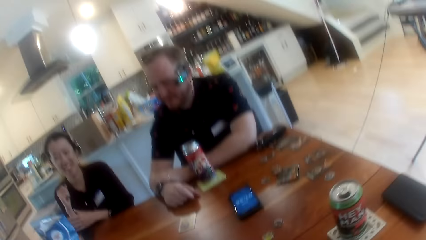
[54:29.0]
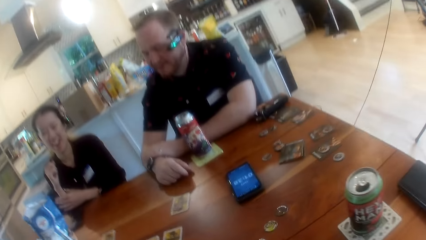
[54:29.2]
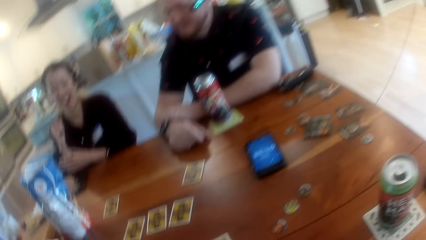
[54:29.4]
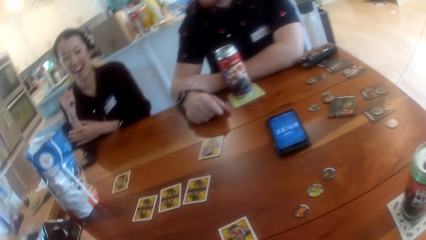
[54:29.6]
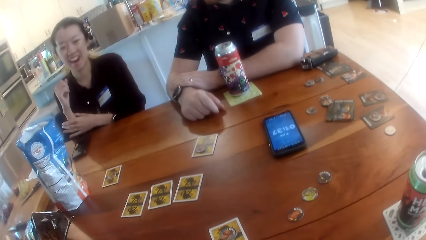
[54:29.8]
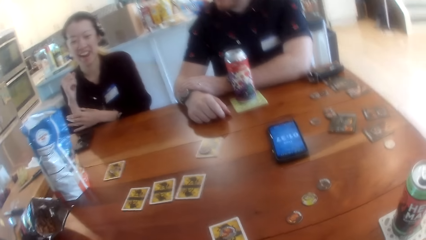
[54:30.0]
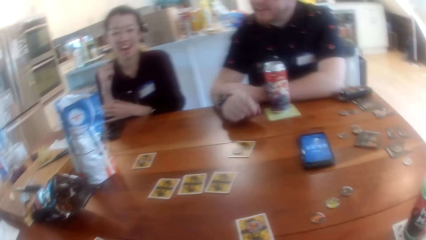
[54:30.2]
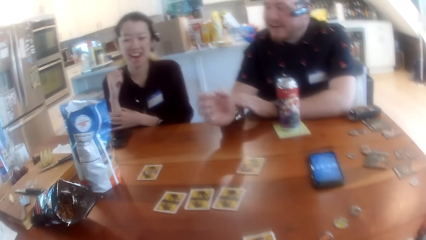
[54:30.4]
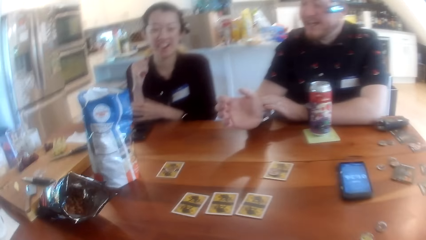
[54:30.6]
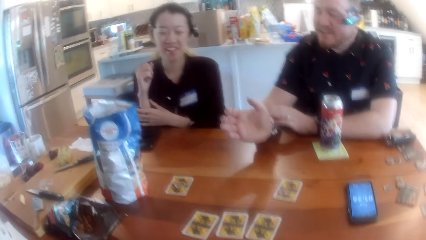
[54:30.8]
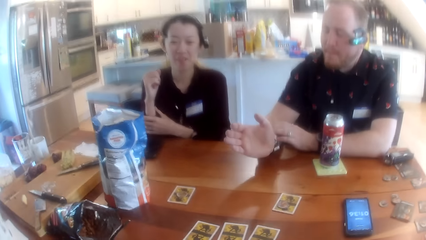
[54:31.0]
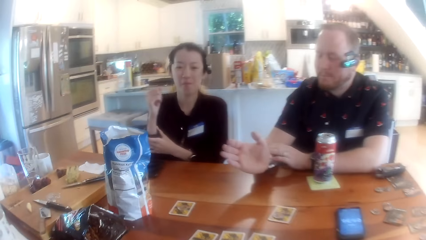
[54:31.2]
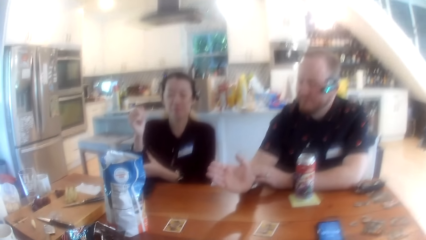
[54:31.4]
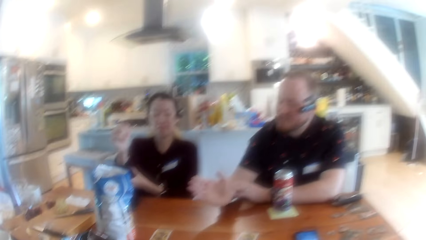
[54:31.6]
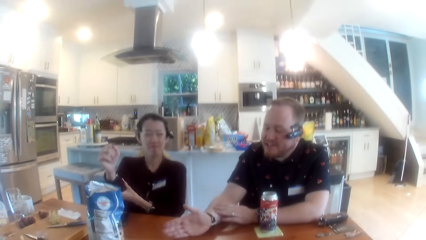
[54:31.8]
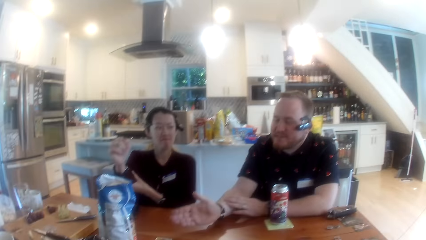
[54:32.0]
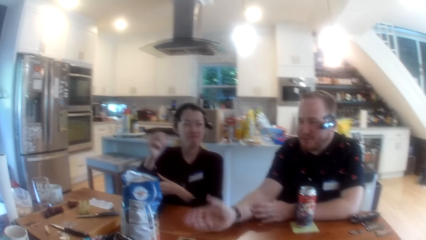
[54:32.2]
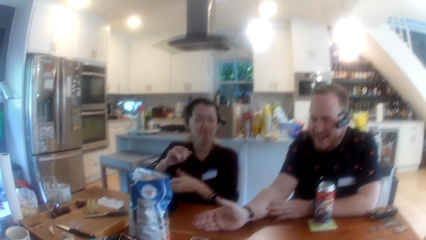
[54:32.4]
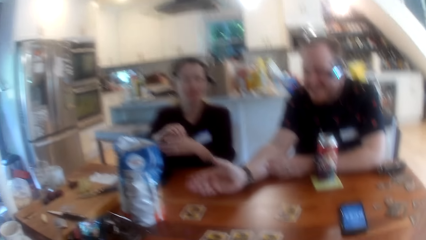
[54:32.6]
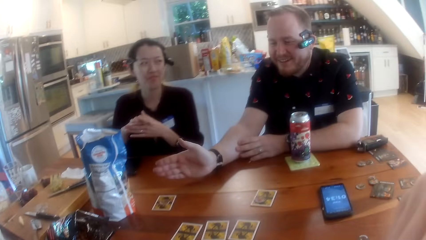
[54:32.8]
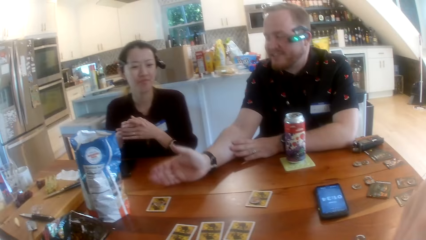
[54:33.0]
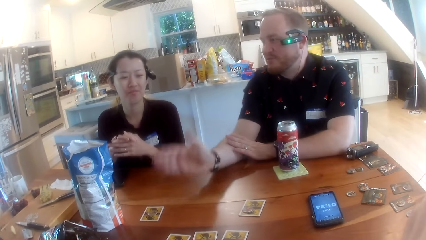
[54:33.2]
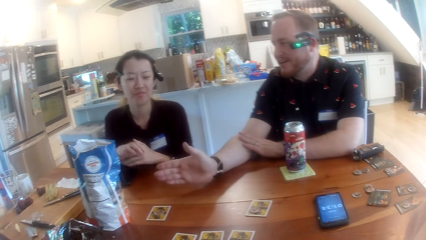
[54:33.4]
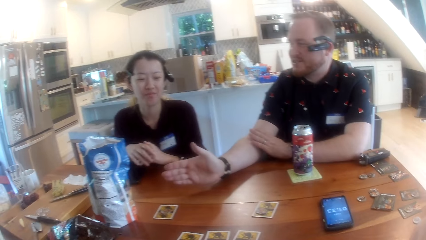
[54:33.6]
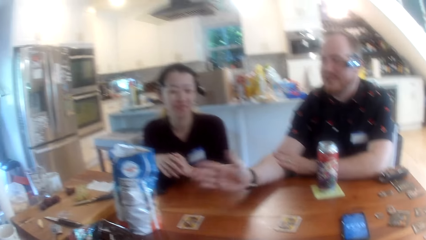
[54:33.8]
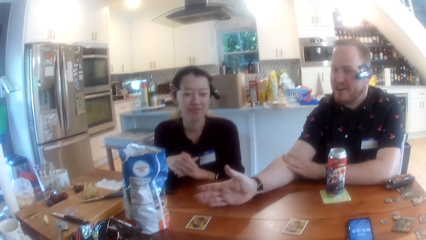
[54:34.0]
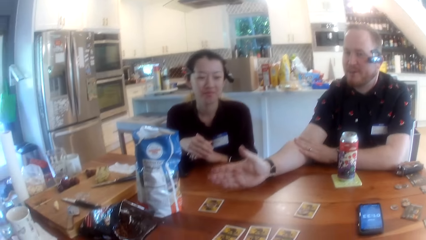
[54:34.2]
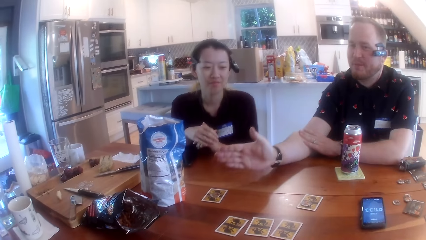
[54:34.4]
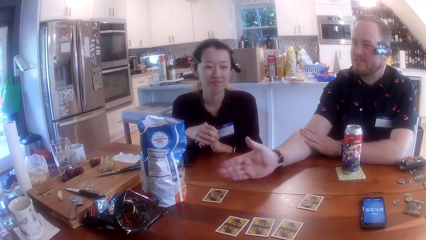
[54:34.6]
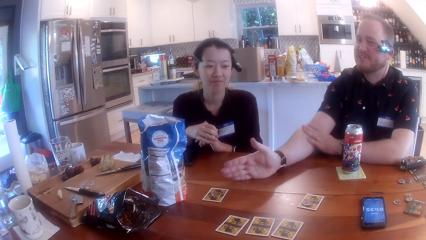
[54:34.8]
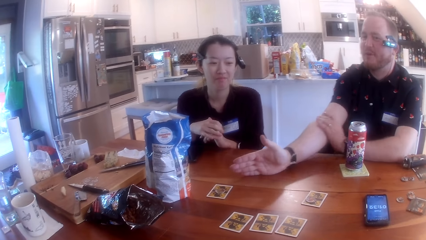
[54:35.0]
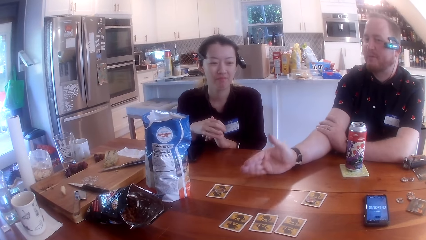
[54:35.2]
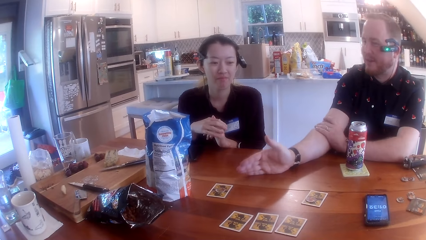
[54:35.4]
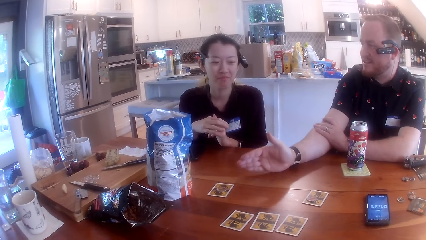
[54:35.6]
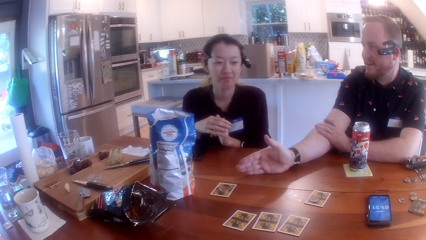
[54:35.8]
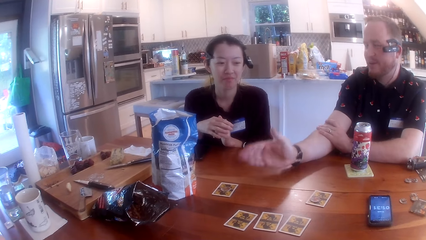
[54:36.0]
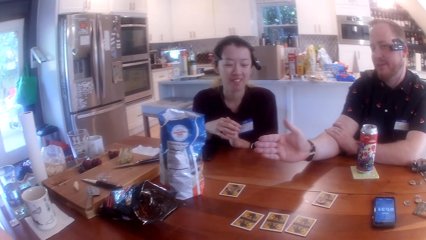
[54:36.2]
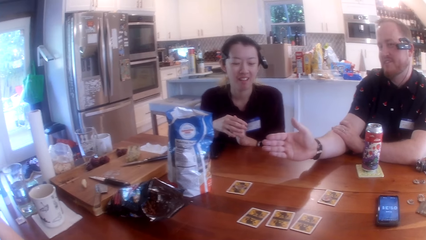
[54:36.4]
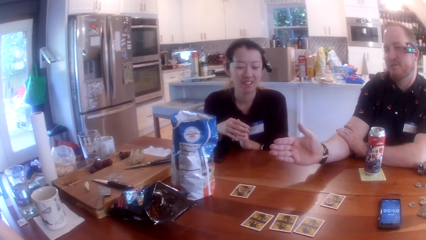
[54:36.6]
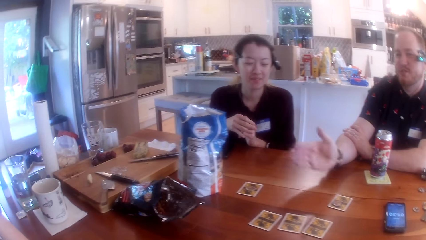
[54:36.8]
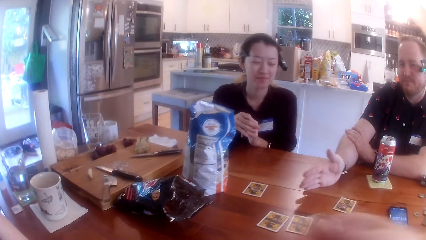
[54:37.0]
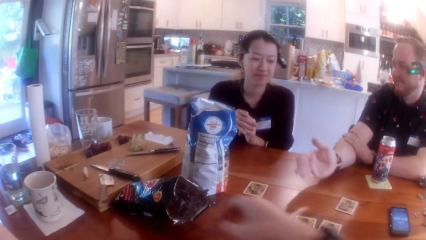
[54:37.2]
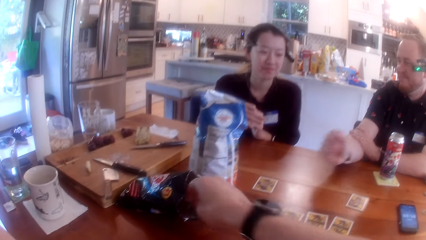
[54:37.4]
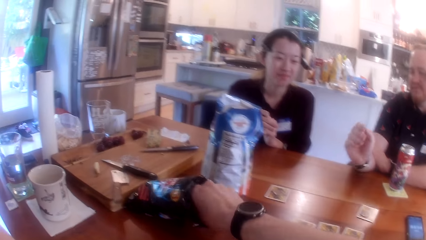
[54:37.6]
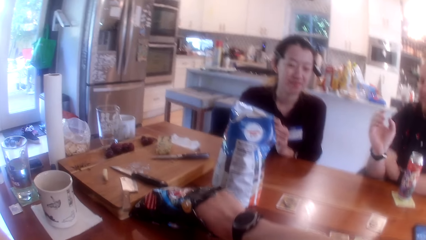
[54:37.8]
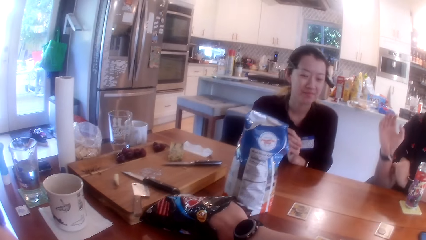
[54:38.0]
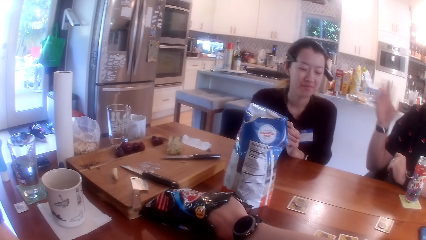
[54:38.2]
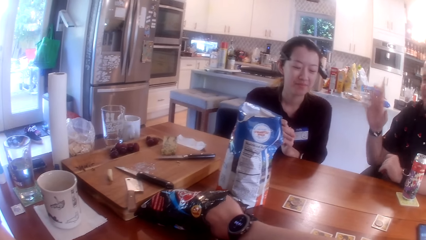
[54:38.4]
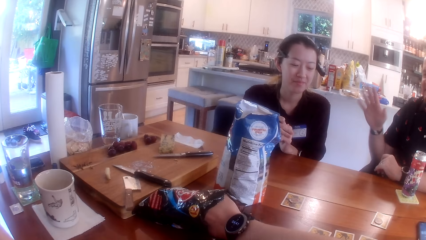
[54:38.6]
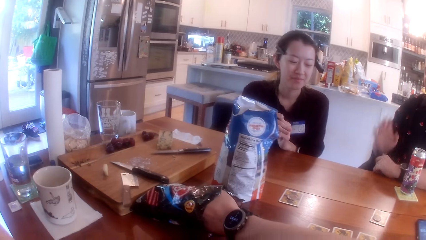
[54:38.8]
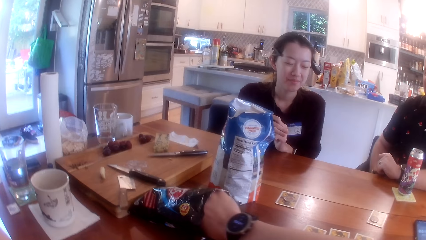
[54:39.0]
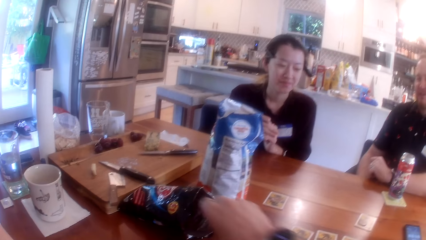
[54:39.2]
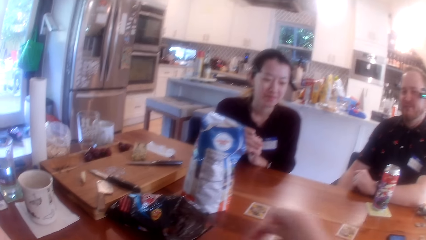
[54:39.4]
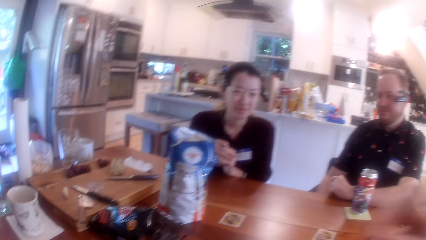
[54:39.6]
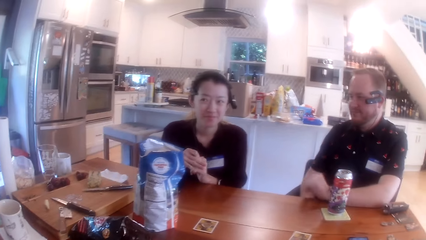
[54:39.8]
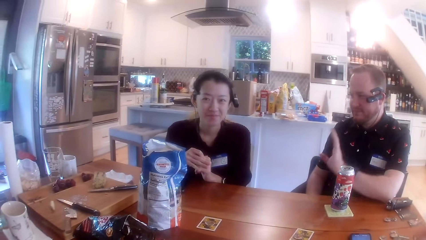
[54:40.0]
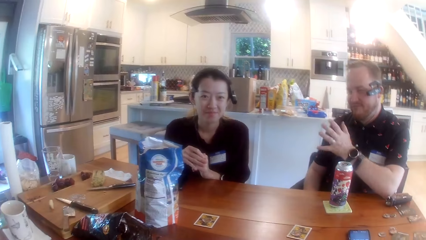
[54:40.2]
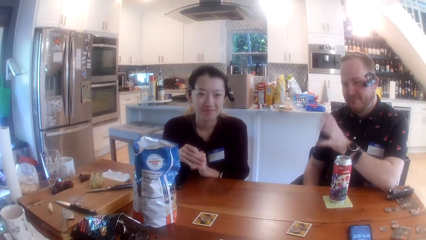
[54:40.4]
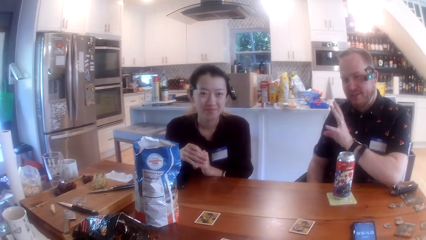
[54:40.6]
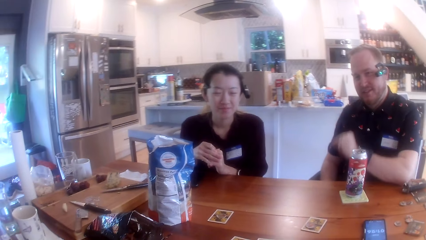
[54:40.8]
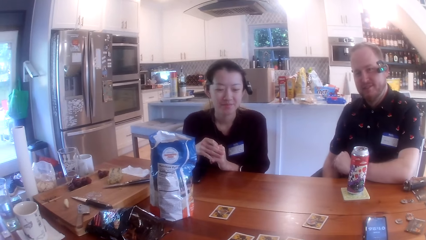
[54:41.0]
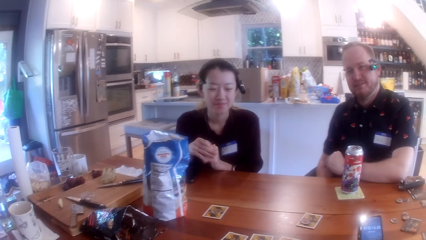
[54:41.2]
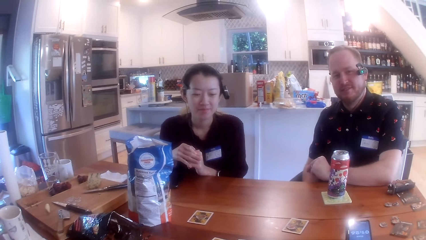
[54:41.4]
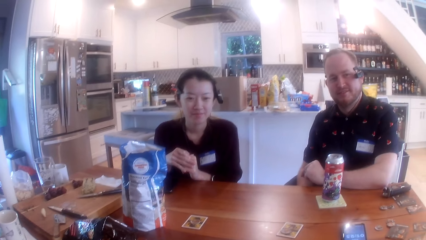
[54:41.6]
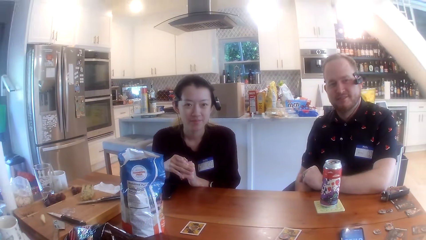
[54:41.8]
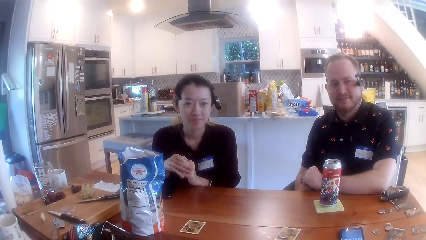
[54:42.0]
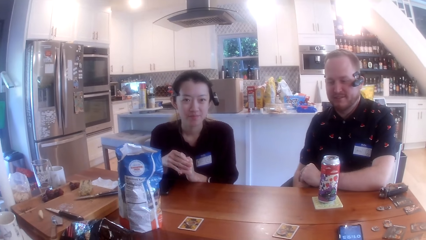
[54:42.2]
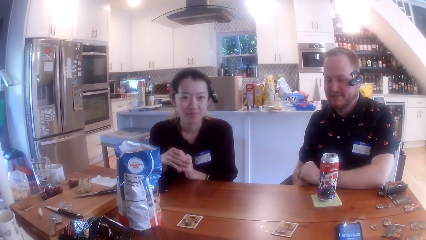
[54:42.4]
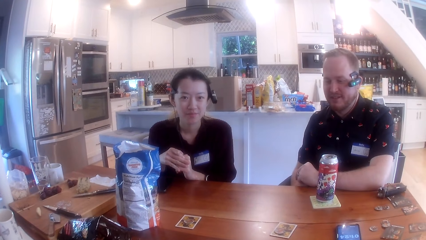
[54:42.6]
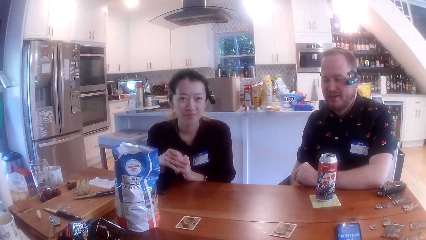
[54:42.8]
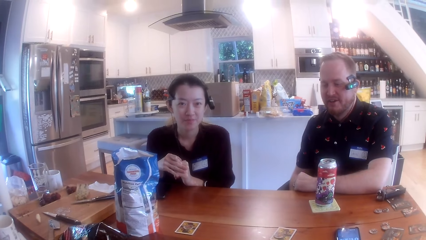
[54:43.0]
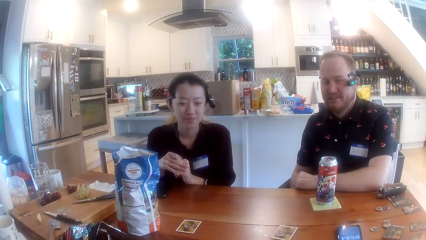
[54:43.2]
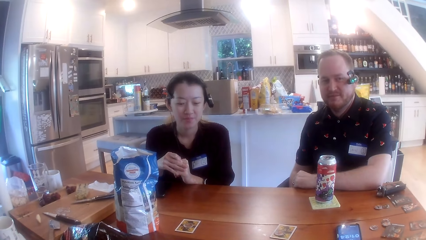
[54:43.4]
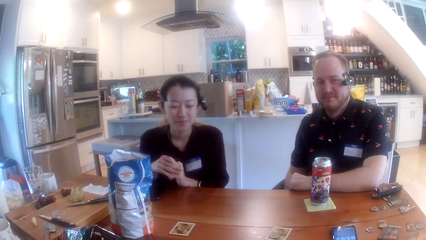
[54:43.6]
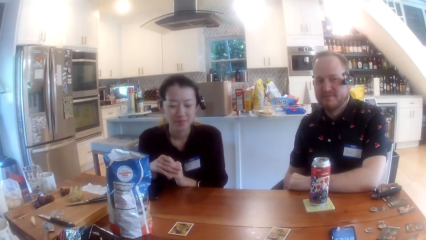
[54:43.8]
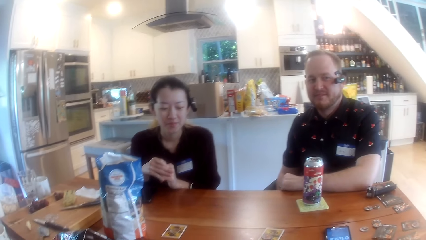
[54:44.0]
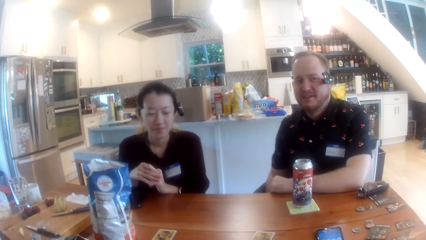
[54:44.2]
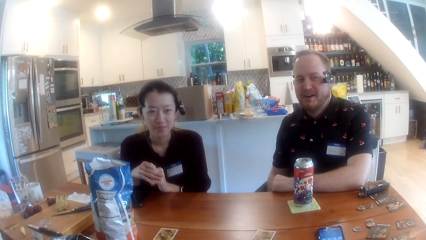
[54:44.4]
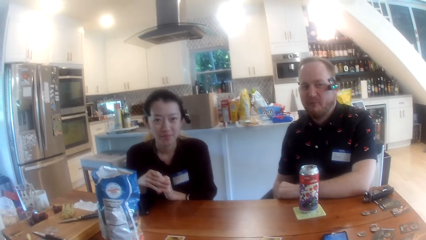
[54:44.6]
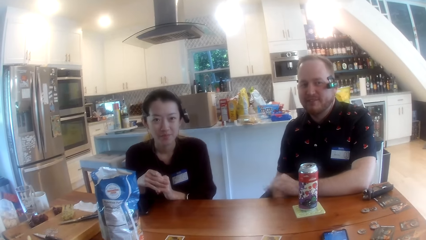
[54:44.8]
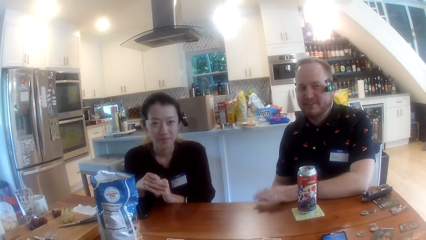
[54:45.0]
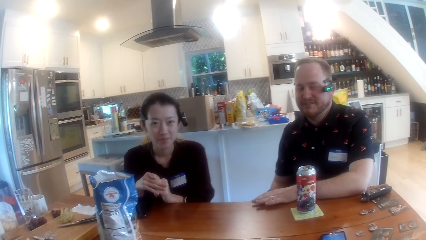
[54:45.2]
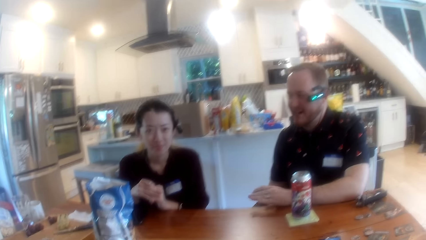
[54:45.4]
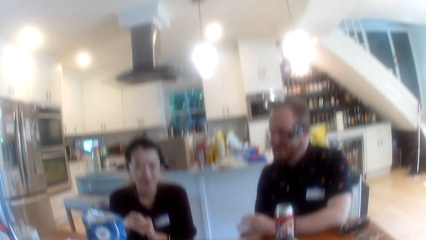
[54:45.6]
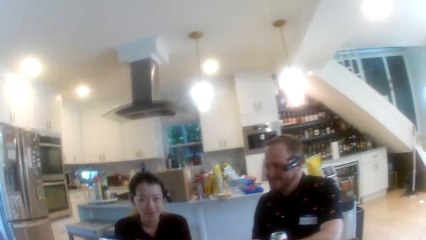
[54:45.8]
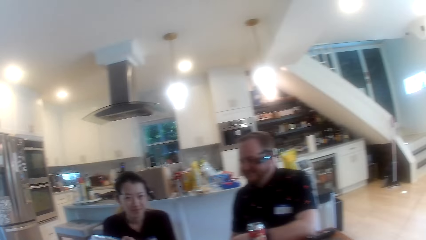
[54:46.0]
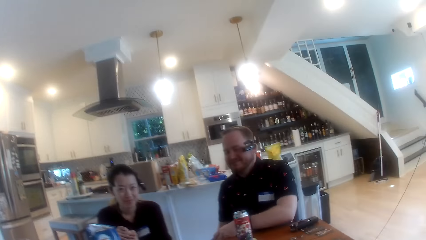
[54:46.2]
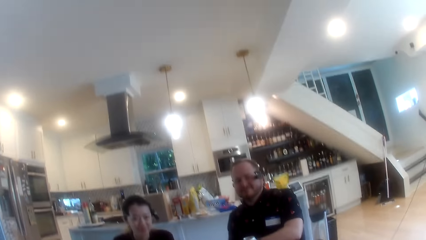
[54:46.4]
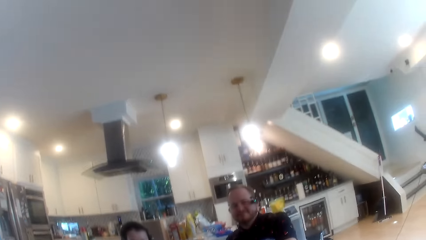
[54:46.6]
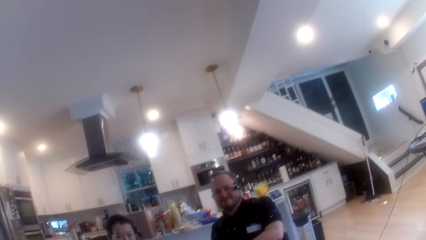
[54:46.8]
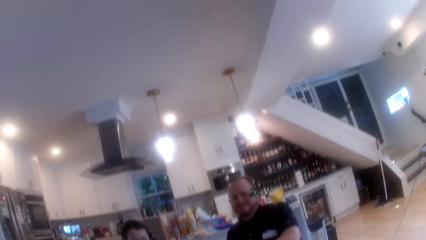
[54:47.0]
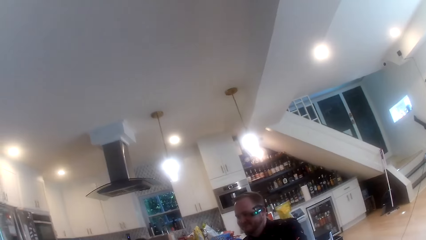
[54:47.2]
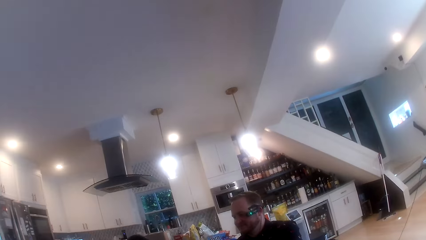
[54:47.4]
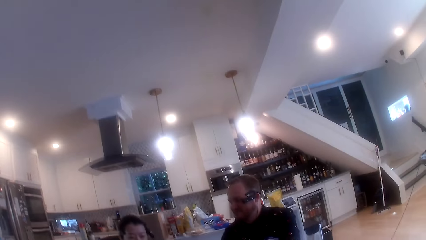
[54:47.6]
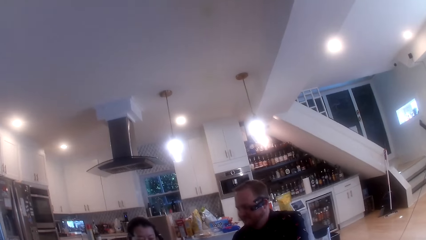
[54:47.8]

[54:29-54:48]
The man taps on the table with his right hand. The camera wearer reaches into a packet of biscuits on the table with his right hand. He takes out a biscuit from the packet of biscuits with his right hand. The man touches the table with his left hand.
